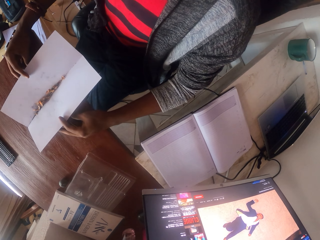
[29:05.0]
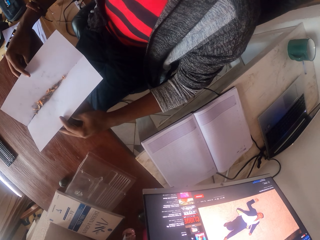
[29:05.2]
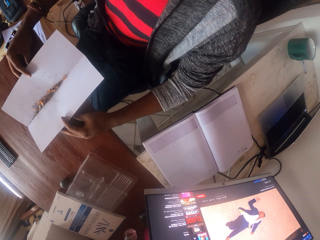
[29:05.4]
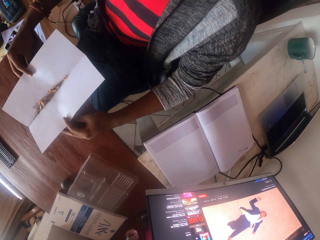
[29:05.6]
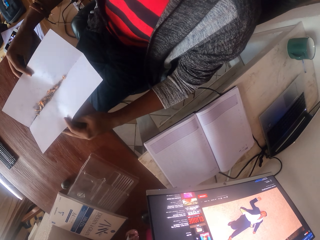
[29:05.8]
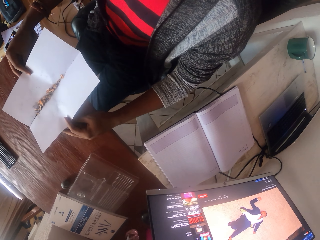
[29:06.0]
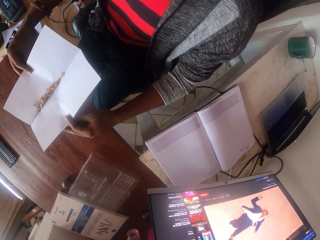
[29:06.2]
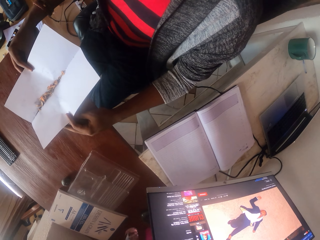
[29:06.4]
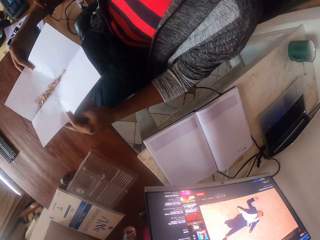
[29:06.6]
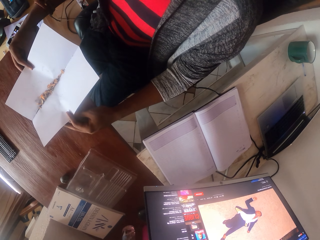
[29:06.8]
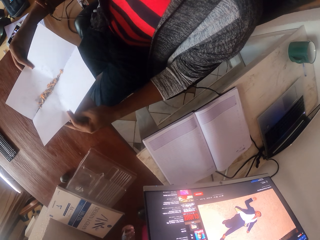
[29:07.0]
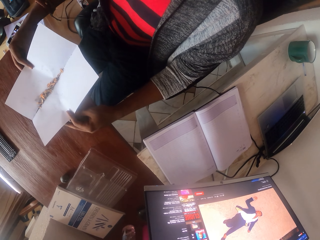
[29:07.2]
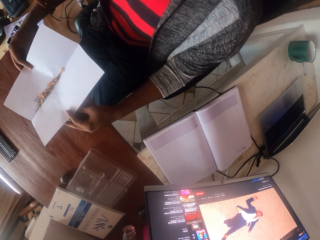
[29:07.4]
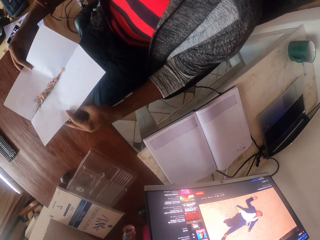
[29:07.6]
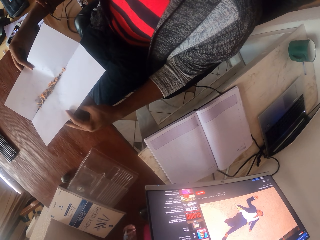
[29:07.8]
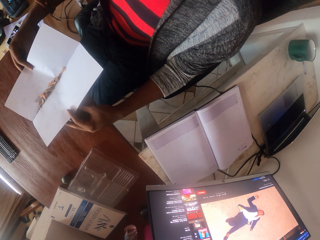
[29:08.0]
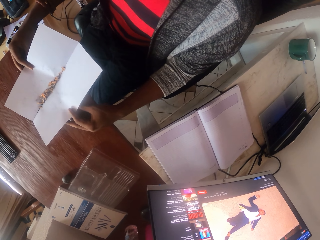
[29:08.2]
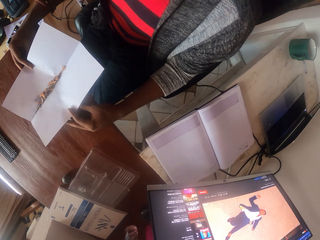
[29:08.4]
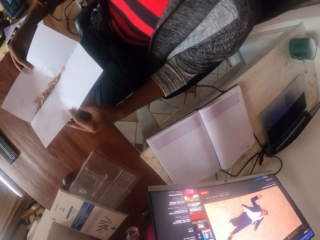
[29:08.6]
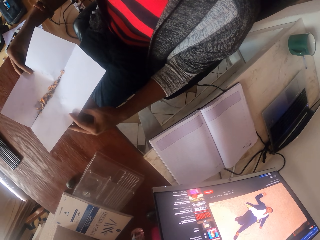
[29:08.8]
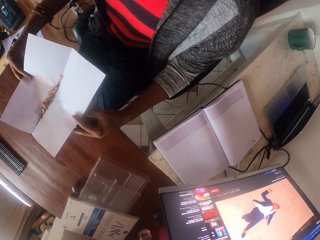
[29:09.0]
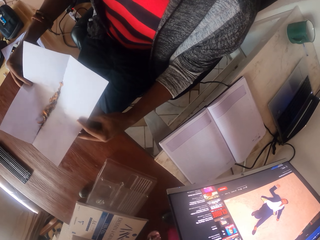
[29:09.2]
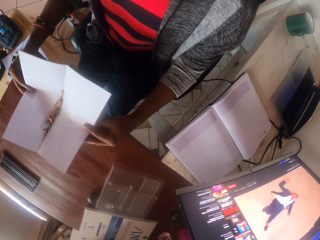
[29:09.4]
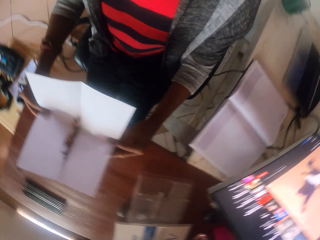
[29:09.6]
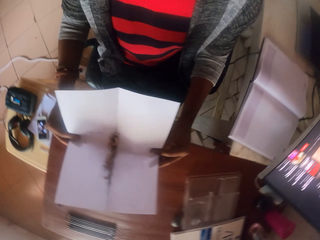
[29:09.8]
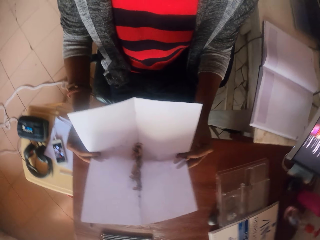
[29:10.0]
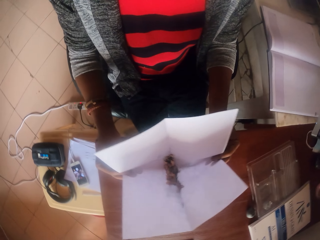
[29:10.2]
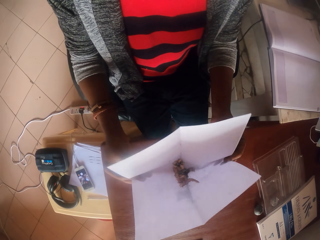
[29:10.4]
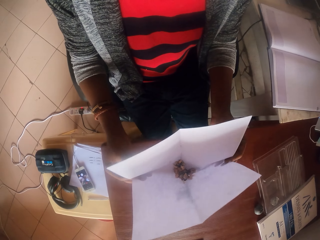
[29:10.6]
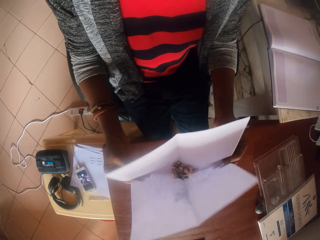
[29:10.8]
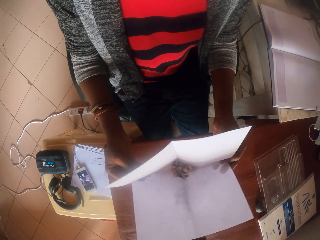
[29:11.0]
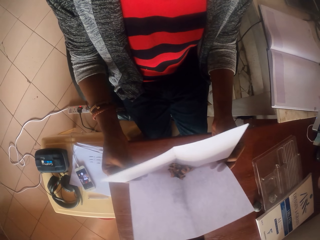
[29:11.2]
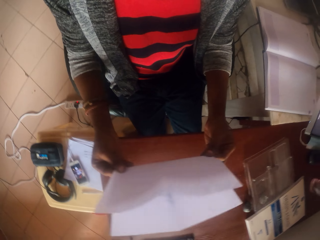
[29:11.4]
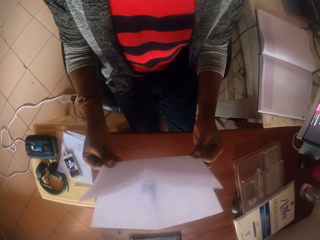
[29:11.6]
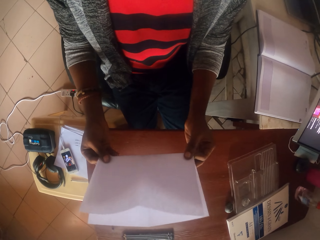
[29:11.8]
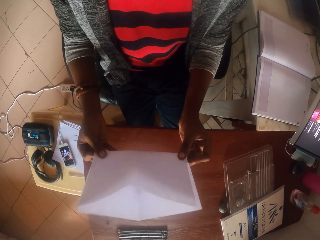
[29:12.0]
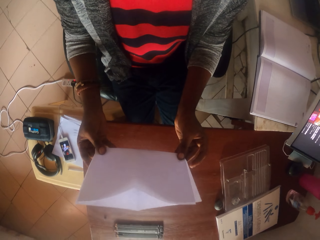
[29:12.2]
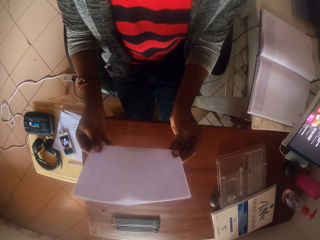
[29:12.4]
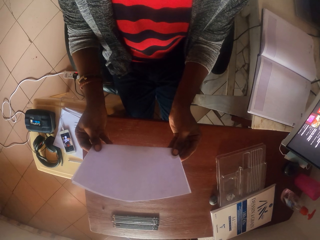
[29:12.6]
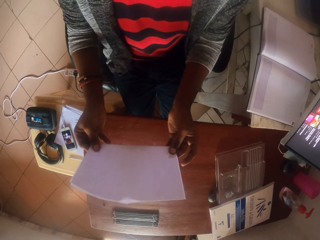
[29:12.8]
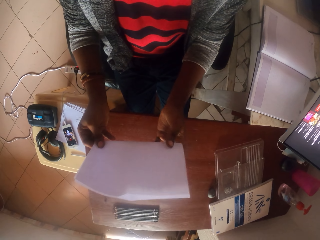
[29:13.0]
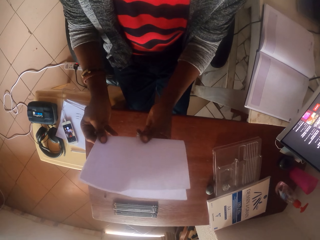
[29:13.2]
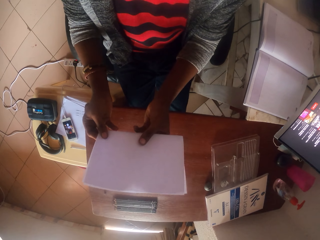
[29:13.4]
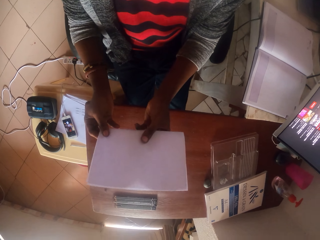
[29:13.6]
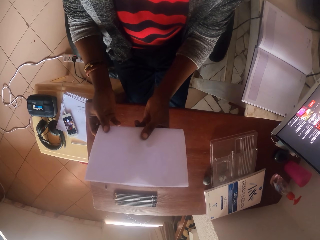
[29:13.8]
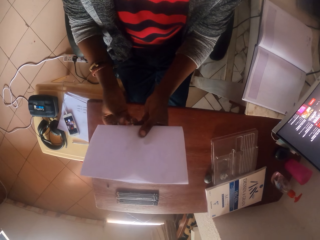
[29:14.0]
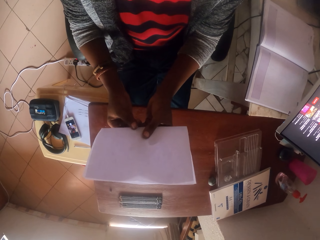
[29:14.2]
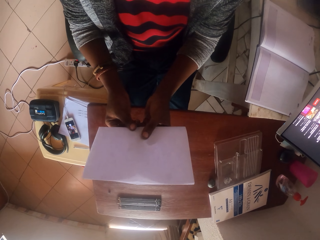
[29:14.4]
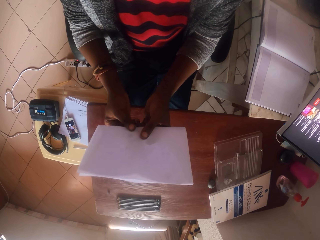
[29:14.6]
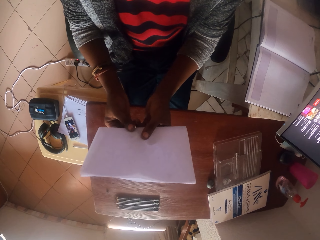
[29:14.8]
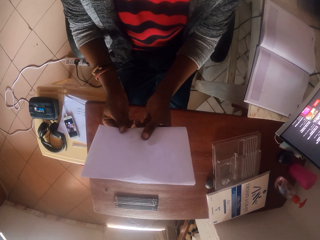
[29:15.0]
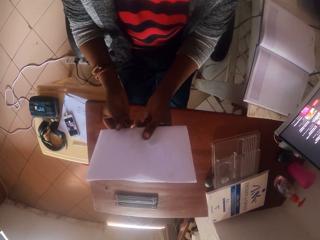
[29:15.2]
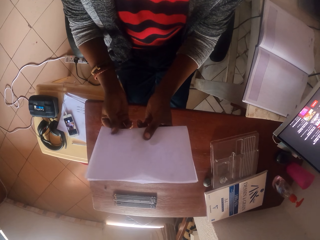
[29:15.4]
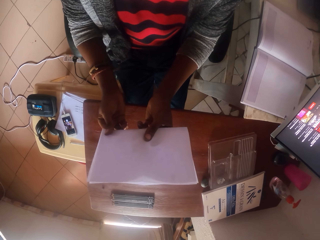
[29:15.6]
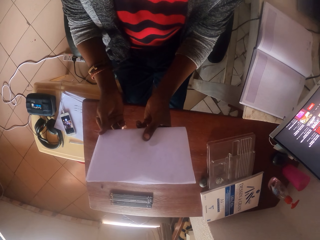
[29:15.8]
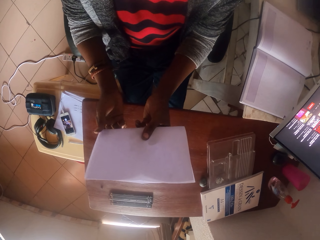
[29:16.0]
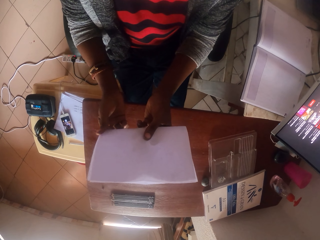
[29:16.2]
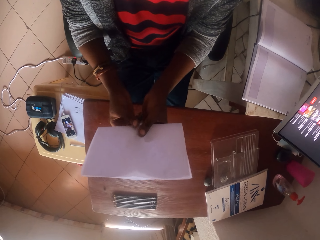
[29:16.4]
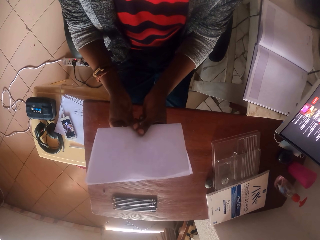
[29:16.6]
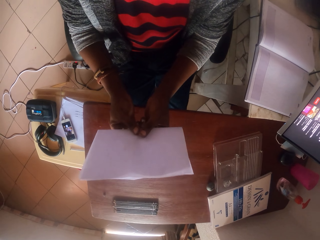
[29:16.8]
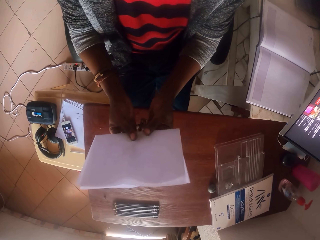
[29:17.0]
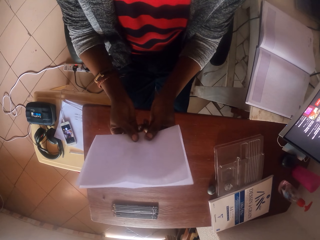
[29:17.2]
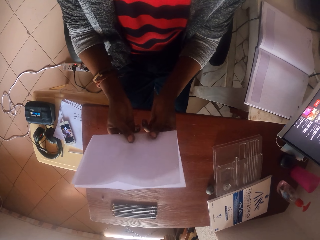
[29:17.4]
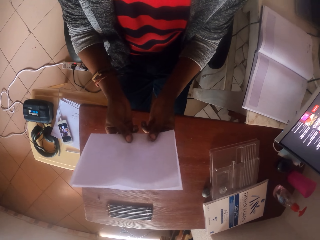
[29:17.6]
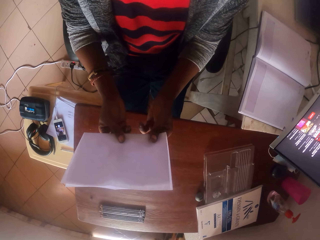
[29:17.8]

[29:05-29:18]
The camera wearer stares at the paper. They fold the paper. They align the paper.

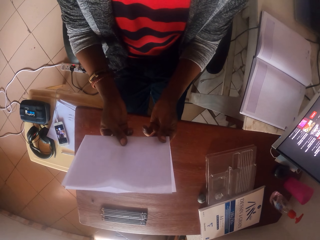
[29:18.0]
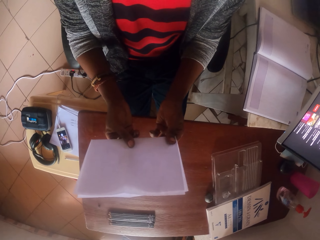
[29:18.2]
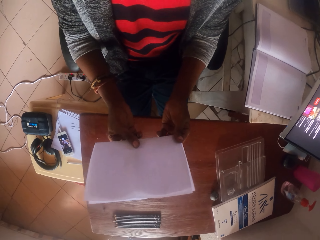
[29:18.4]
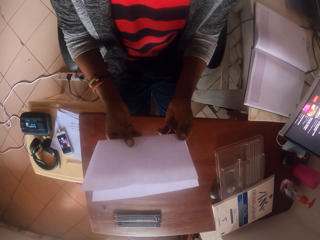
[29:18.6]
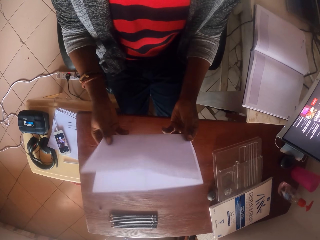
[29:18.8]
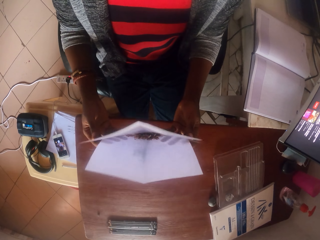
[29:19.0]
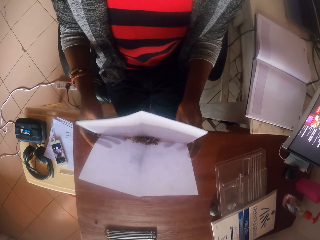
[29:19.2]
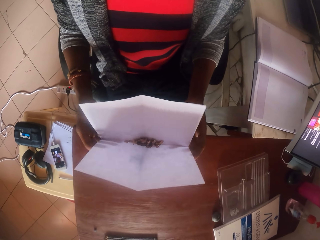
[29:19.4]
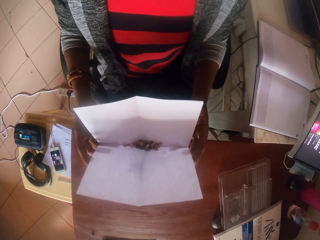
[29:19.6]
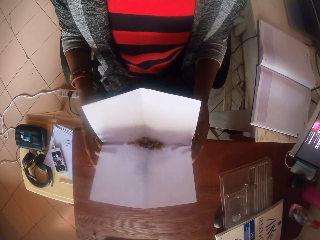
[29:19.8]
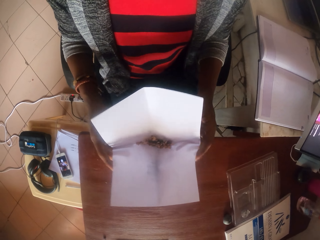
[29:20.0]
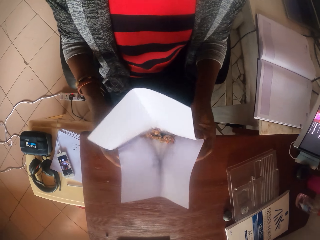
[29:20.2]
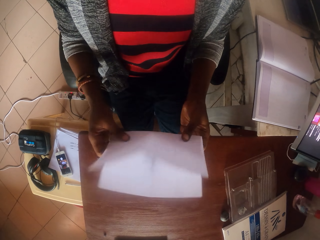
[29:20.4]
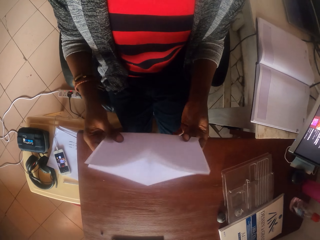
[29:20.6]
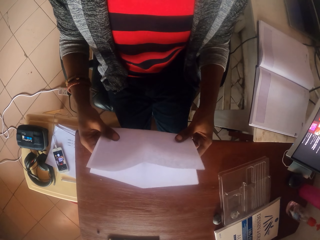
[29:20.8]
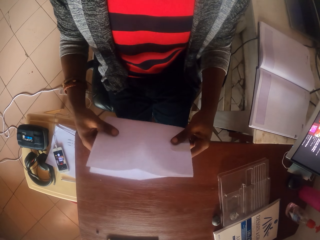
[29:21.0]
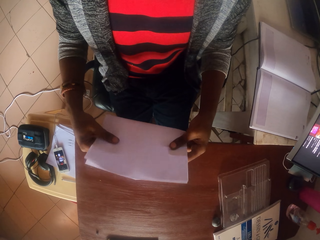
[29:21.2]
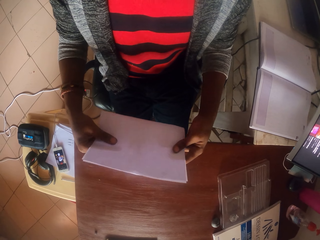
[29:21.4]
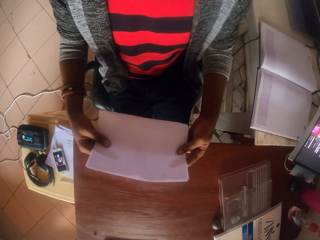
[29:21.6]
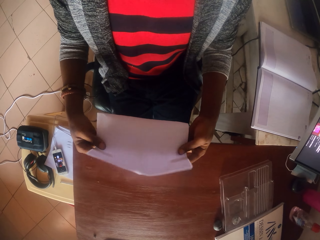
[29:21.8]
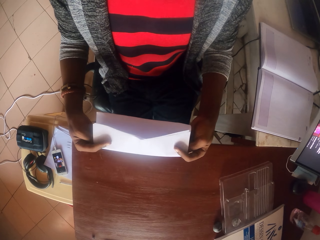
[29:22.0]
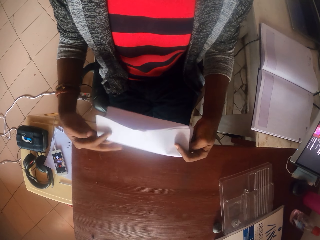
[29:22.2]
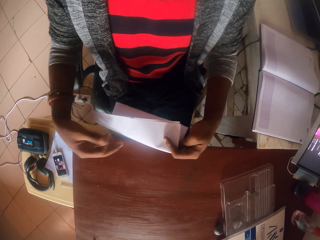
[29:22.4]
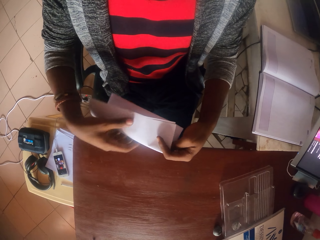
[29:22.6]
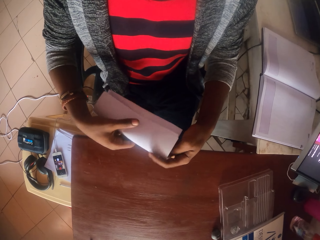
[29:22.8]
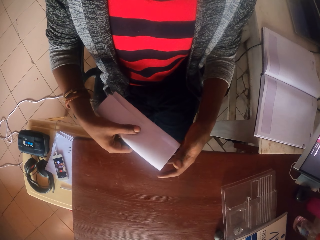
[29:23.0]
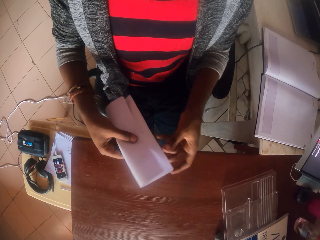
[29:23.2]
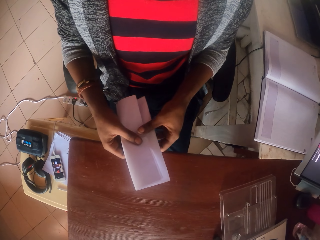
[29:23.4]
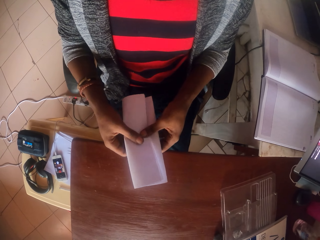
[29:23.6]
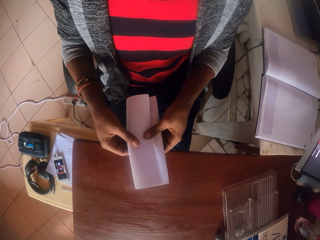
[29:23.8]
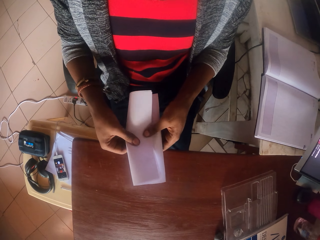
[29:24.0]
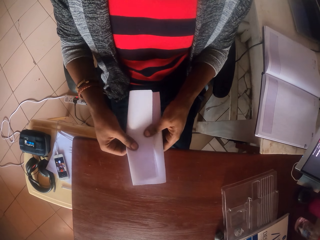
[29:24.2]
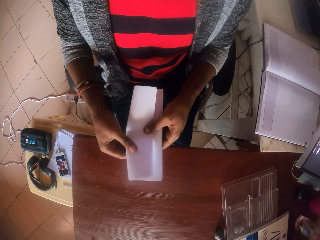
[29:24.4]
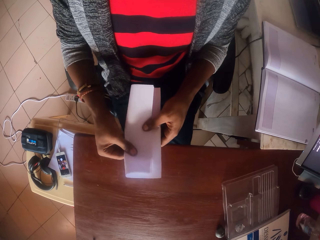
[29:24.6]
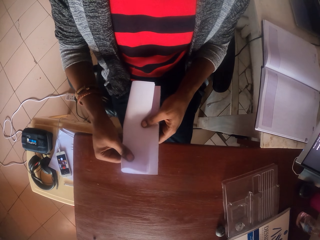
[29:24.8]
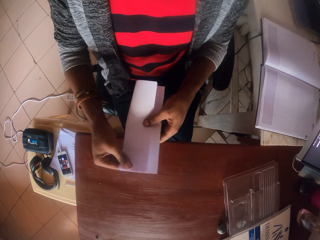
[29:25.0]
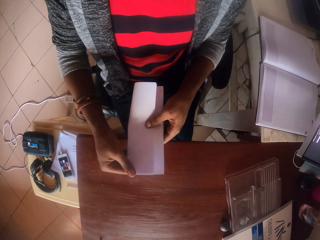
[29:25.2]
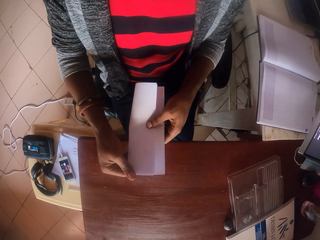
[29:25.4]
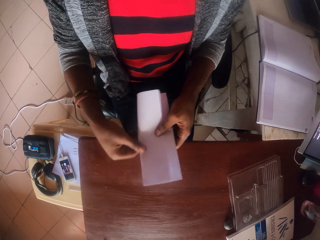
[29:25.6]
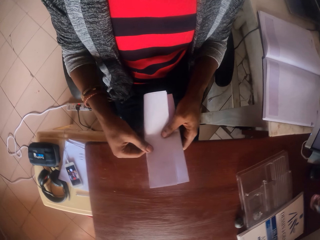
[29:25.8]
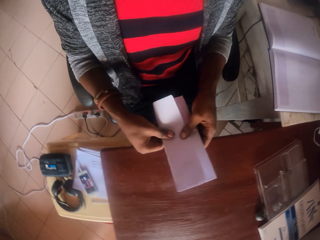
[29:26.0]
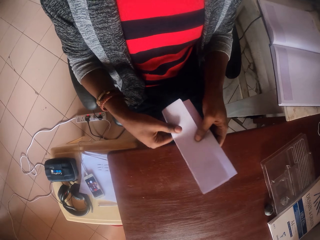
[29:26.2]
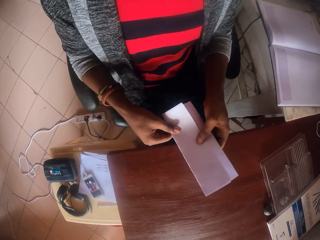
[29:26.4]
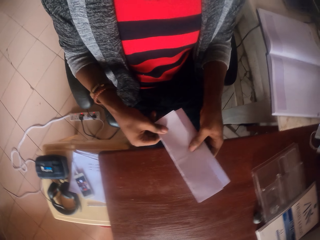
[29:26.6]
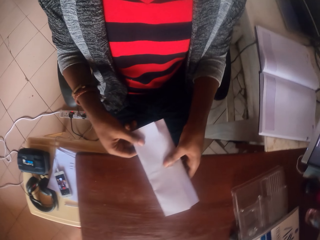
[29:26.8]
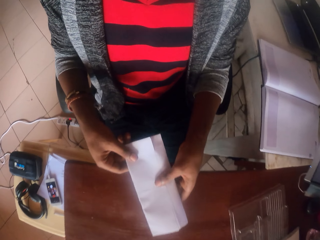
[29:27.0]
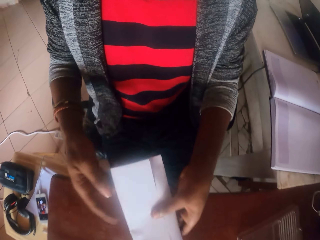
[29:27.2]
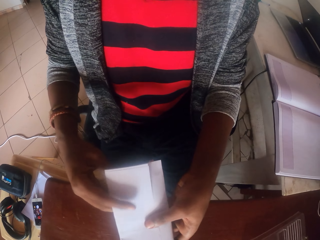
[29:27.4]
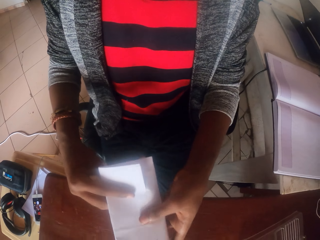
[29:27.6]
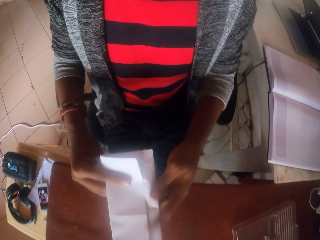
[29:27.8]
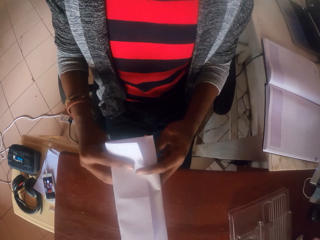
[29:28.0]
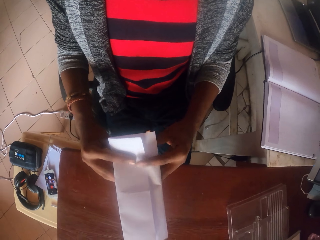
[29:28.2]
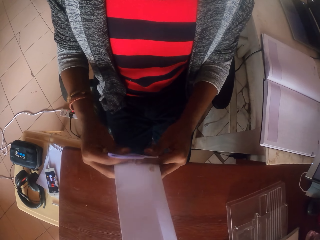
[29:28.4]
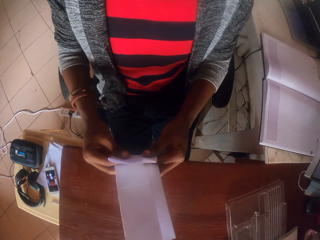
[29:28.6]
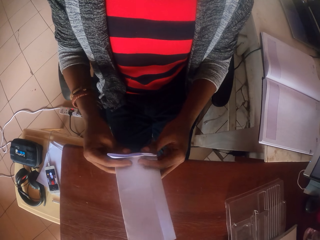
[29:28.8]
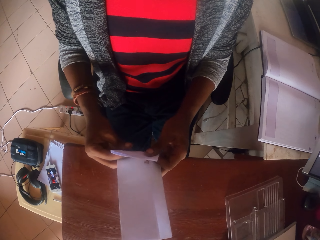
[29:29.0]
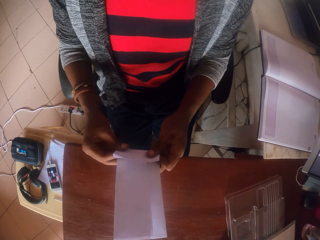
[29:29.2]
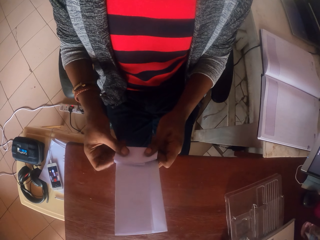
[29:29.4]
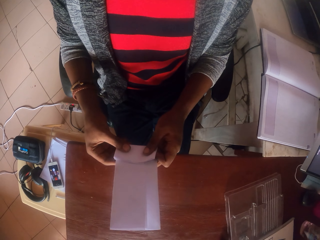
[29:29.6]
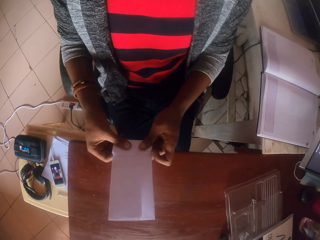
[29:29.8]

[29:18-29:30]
The camera wearer opens the paper. They fold the paper.
